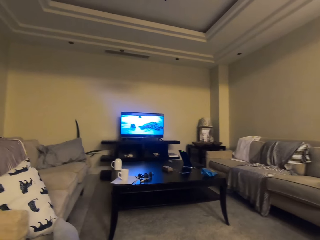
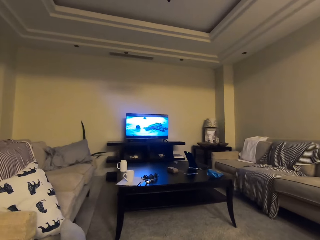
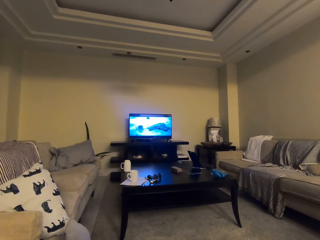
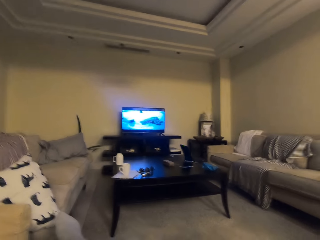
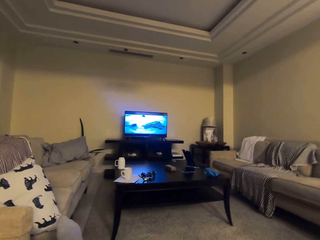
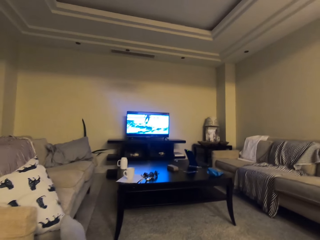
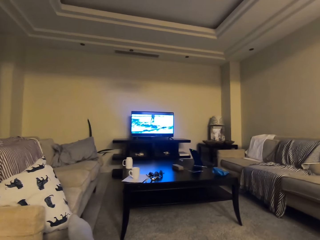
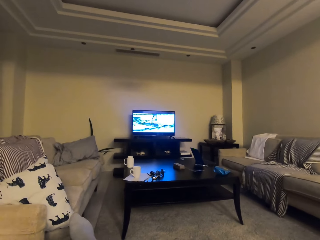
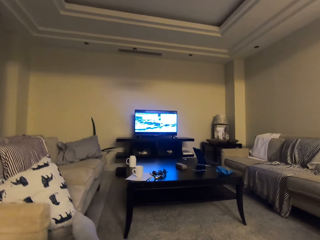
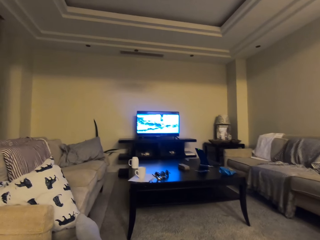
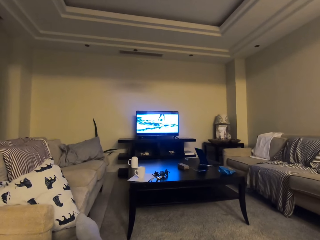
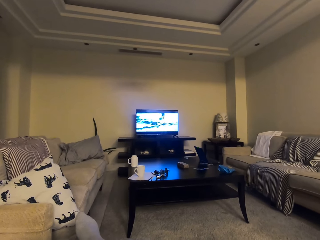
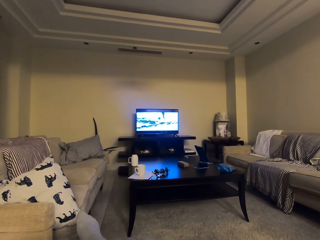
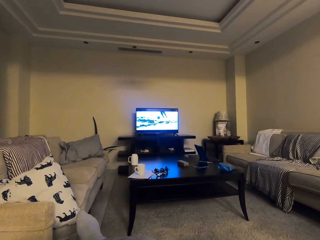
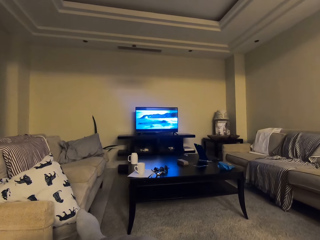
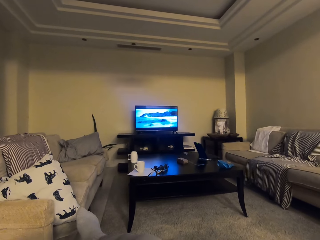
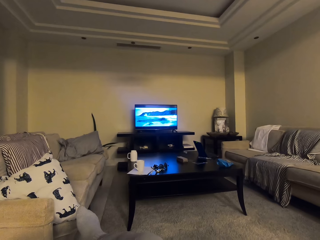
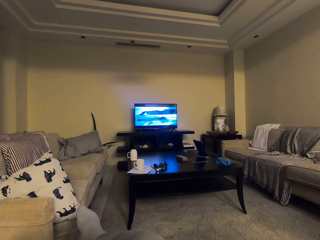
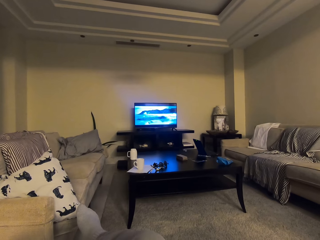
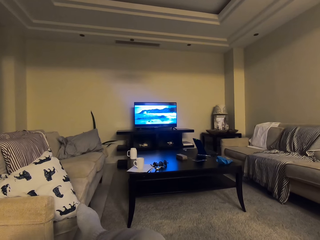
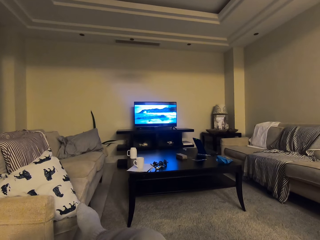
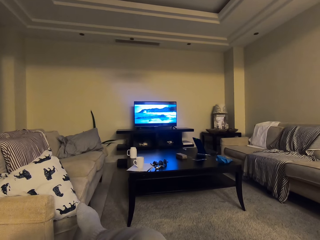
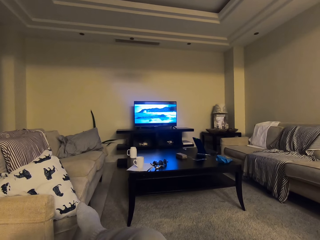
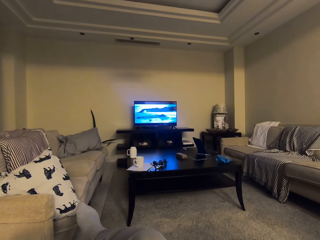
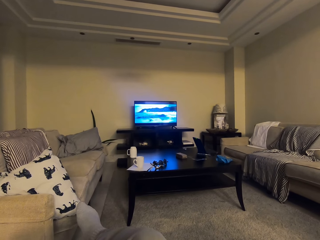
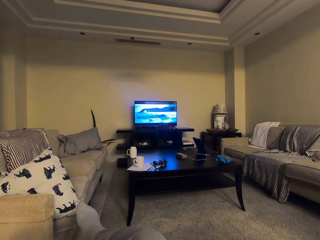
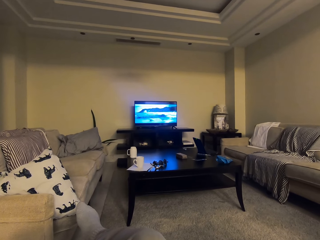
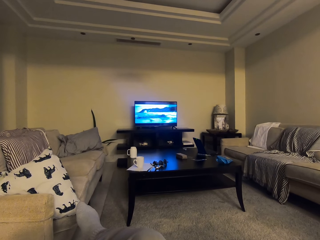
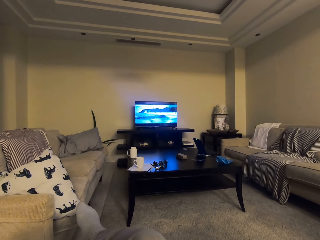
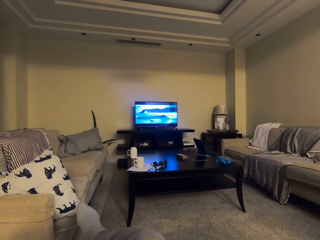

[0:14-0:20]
The camera wearer watches the movie on the television screen.
